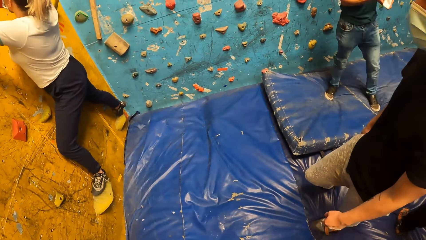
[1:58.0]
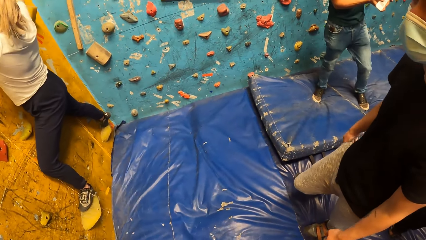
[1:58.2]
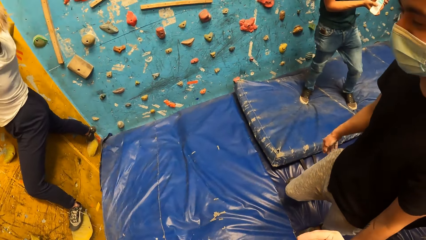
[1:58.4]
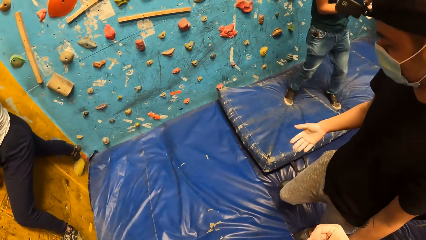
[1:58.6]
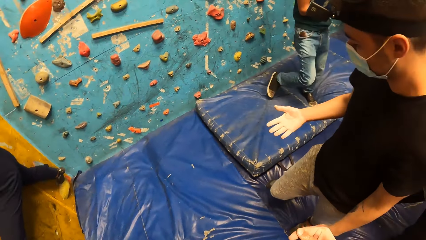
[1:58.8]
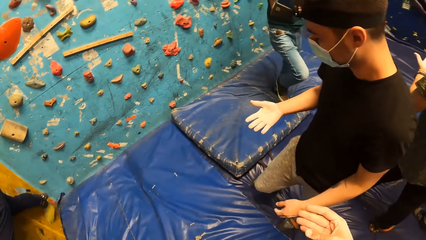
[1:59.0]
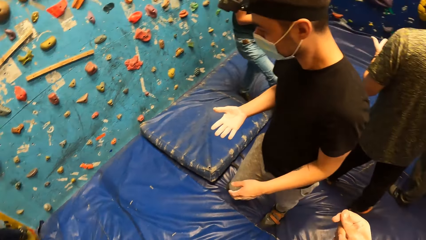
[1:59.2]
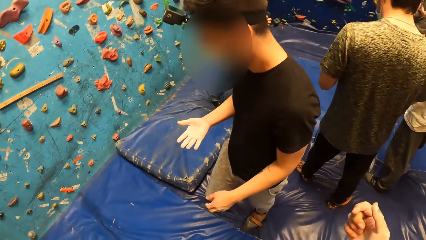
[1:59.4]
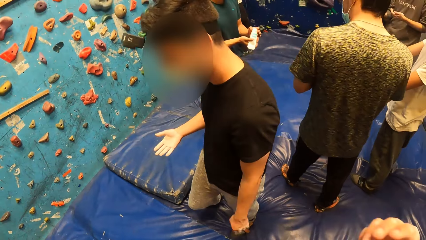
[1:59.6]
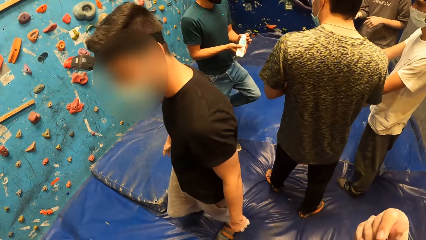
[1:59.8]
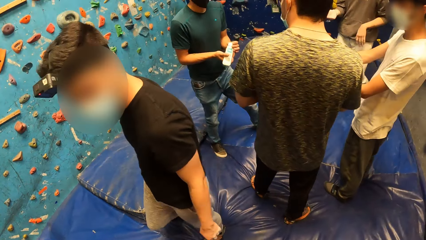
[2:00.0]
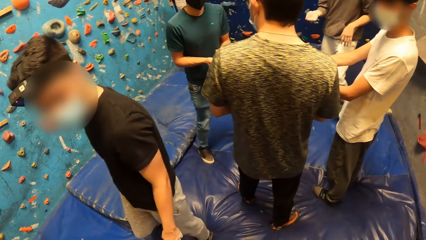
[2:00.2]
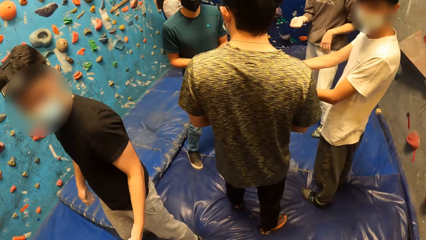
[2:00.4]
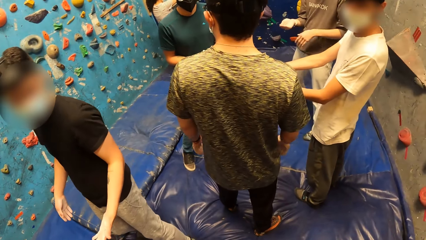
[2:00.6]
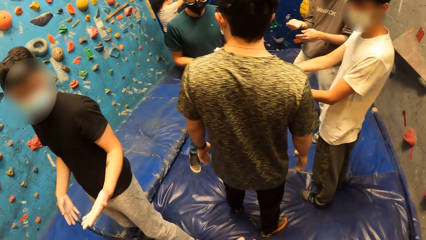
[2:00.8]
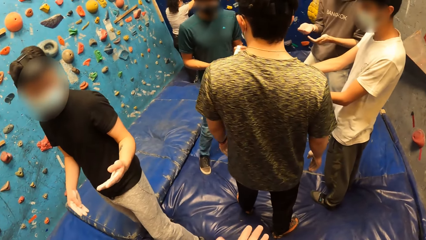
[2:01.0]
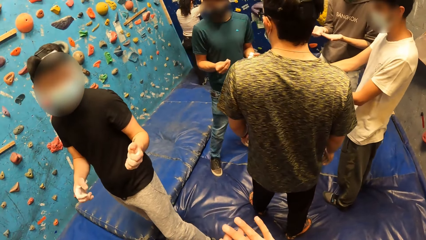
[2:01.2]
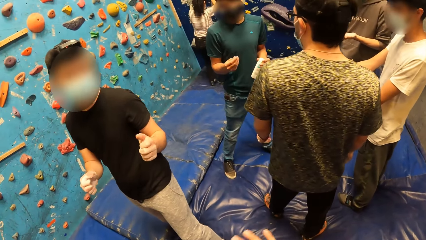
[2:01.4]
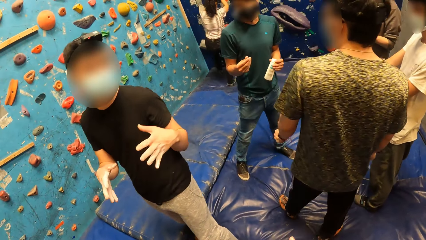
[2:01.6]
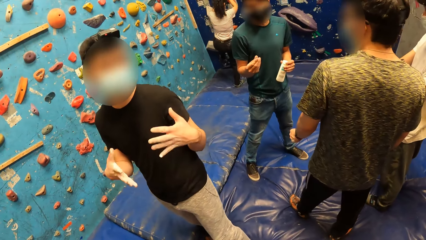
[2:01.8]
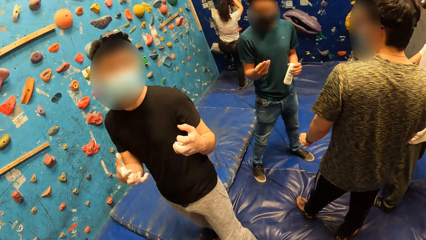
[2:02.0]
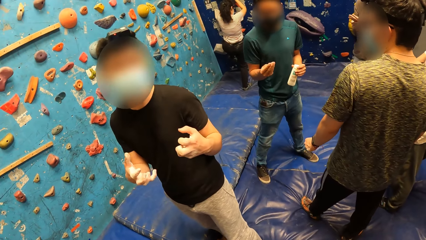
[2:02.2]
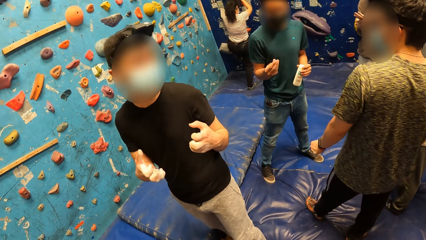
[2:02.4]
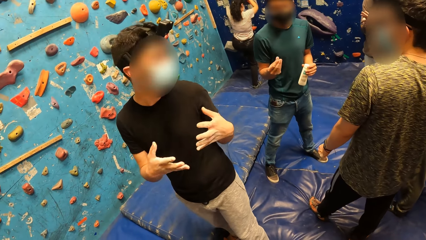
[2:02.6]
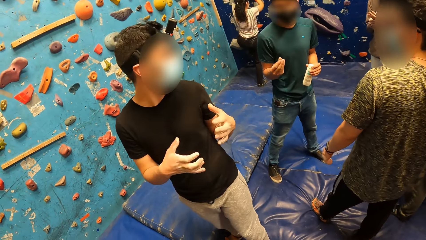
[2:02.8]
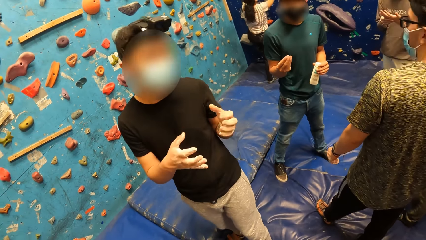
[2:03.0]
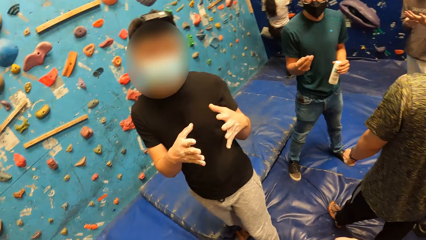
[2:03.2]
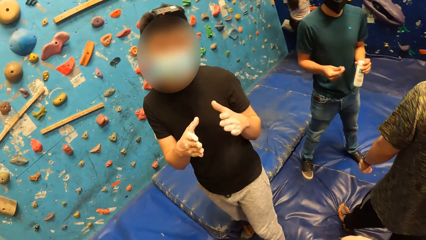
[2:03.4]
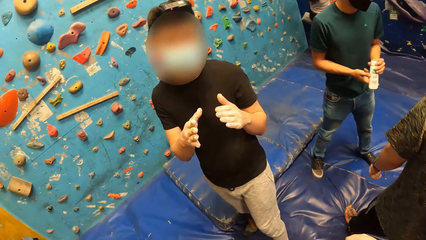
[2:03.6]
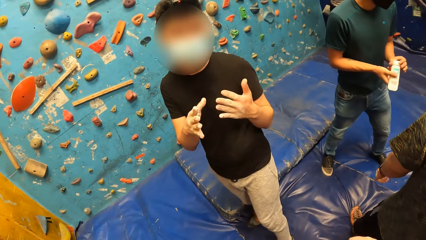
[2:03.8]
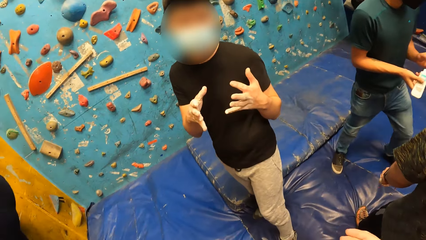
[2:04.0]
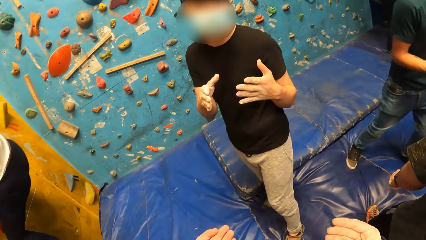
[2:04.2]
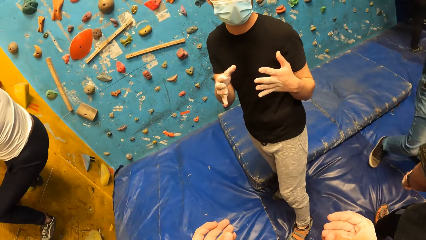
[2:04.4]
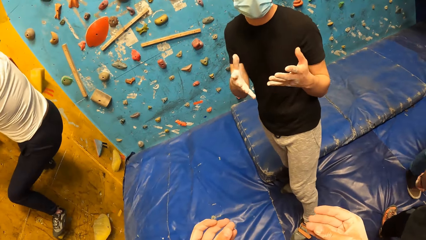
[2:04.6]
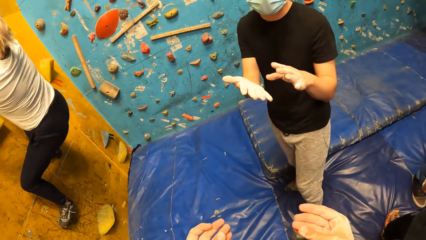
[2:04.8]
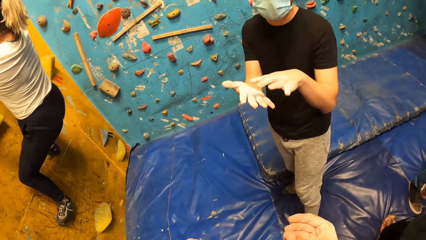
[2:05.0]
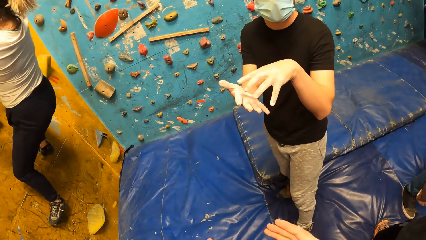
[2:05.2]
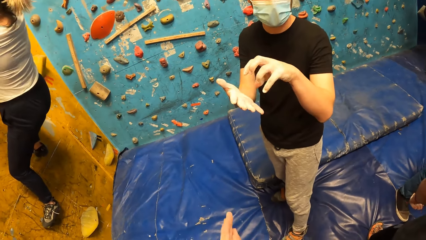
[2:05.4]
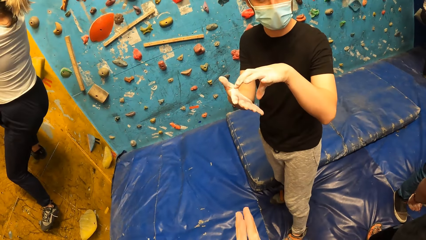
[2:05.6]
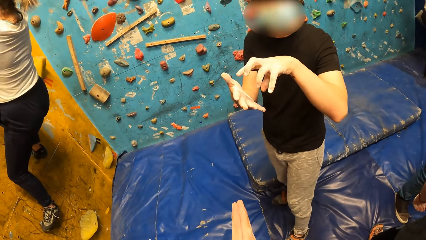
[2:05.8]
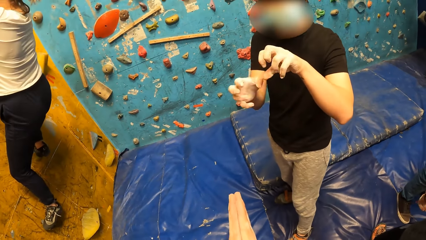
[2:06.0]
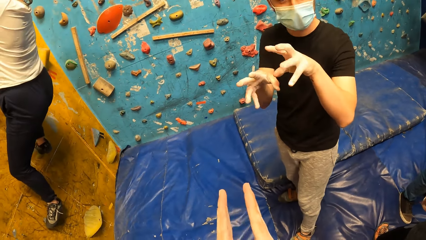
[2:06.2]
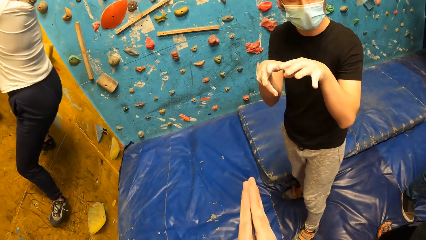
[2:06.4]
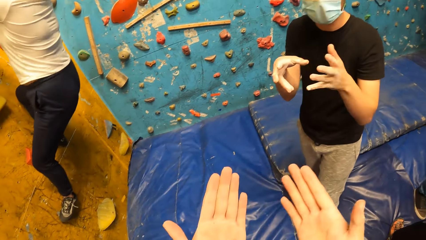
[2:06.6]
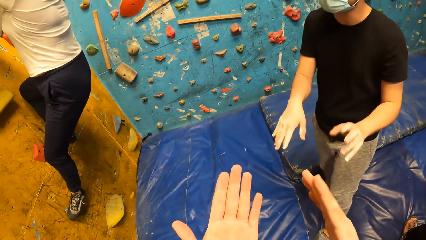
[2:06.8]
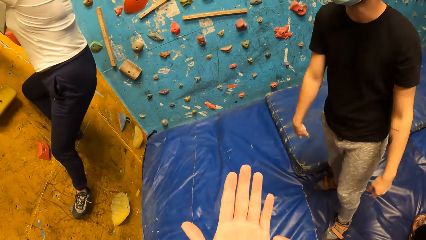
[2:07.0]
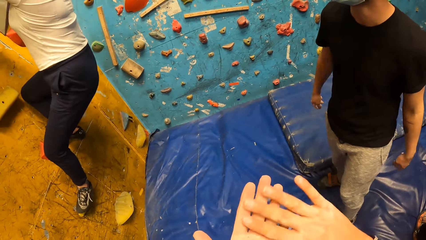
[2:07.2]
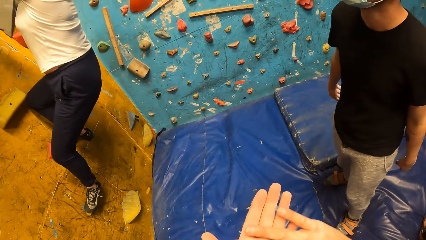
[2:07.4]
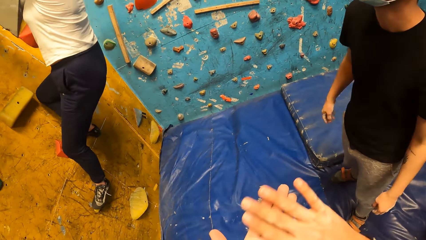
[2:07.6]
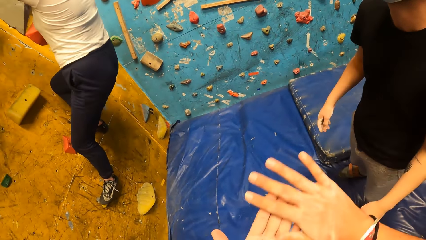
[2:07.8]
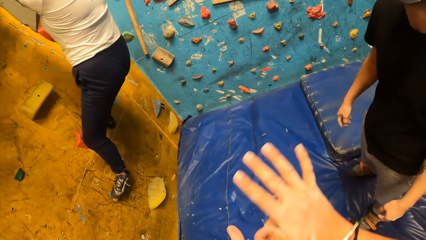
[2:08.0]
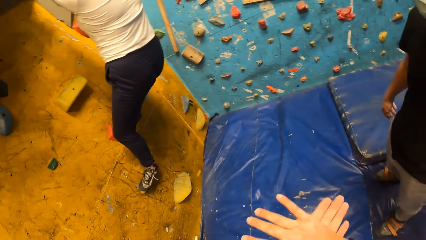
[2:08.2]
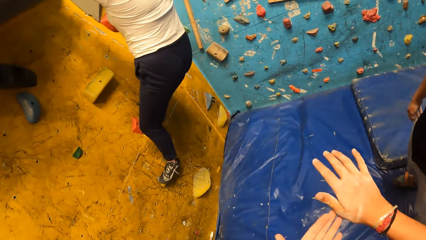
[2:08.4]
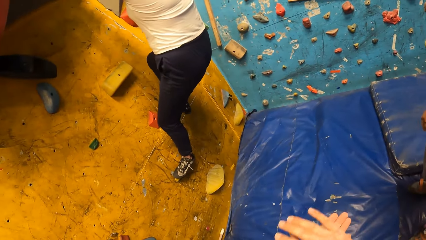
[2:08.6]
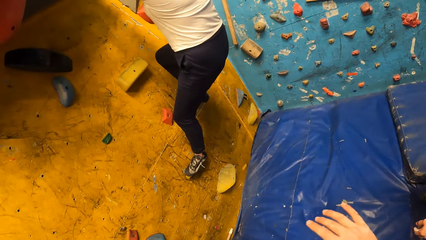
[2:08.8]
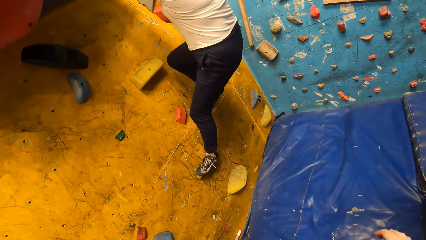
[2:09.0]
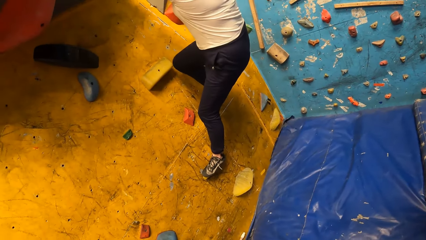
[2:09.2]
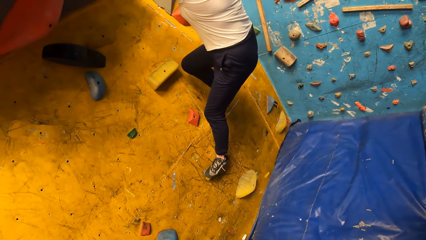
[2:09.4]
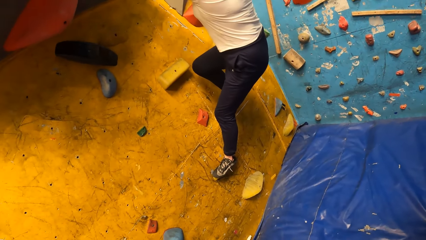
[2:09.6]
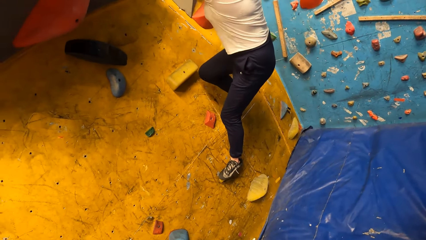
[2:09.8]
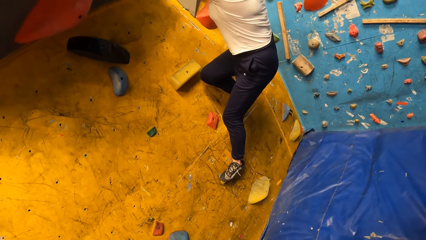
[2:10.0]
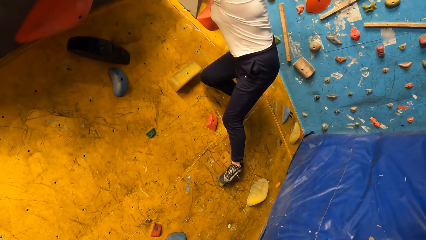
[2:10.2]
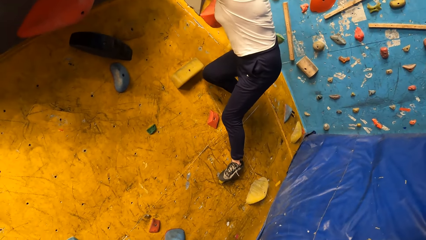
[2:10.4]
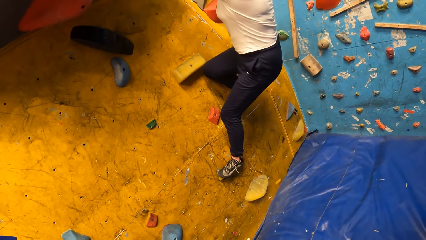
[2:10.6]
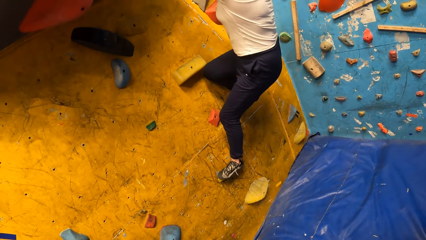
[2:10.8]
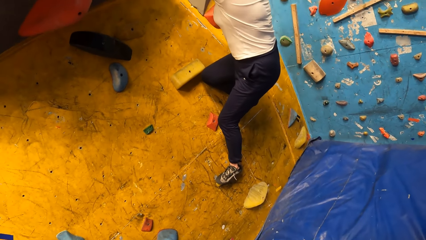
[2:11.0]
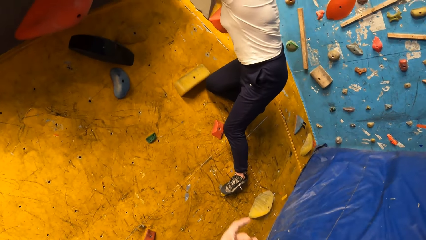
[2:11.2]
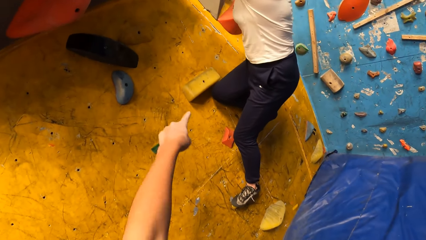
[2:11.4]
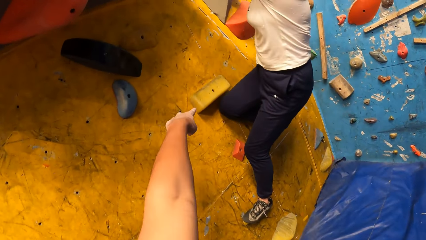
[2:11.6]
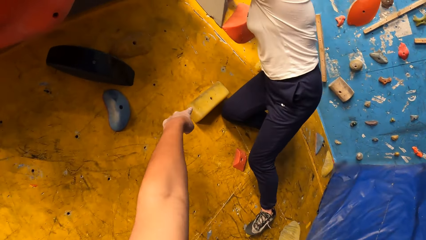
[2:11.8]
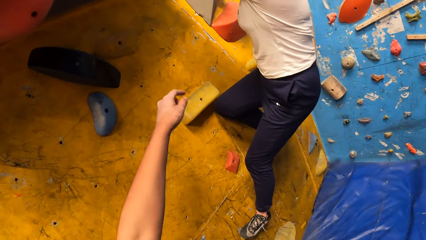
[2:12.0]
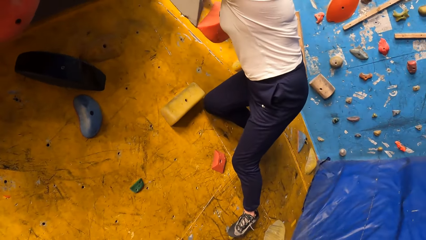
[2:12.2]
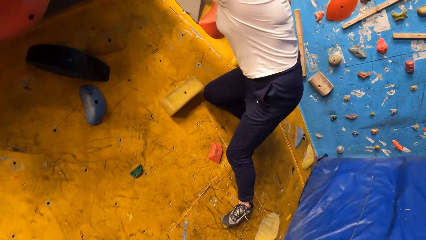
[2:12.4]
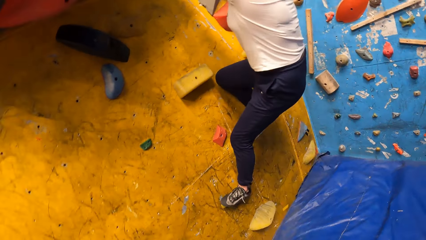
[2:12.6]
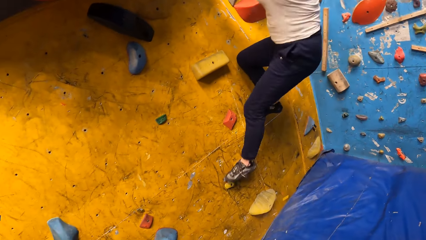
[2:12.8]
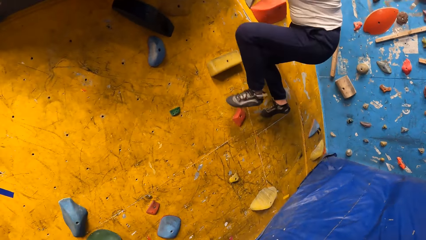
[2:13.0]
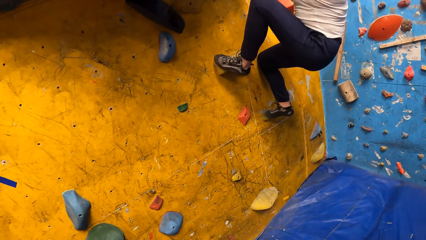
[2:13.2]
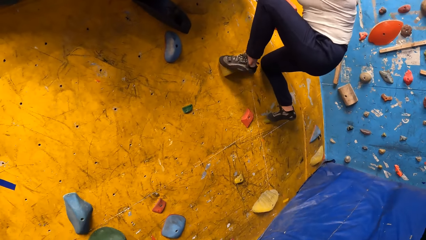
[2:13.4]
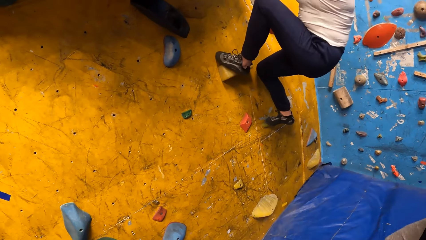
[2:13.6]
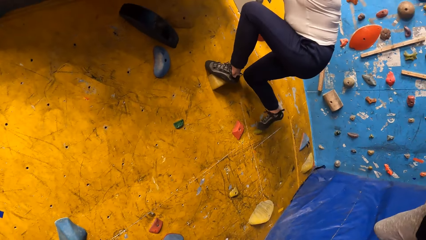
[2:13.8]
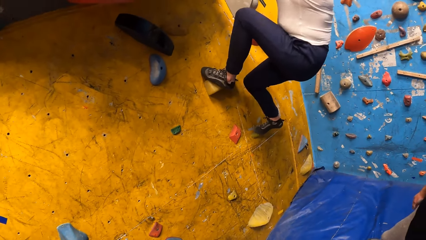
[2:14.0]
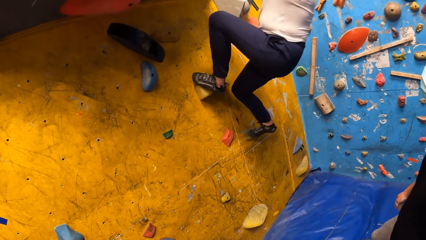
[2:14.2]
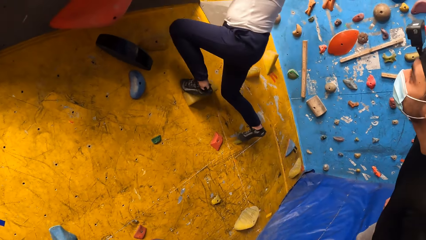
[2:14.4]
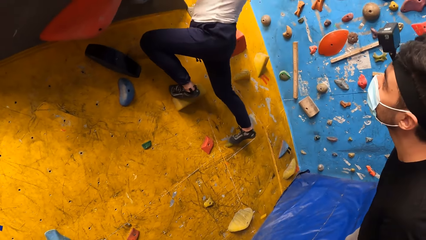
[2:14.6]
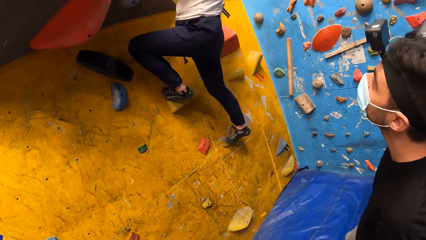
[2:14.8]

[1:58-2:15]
The camera wearer interacts with the man. He looks at the man. The man demonstrates to the camera wearer with his hands. The camera wearer demonstrates with his hands. He looks around. He claps his hands. He dusts his hands. A woman climbs the wall. The camera wearer points at the climbing wall part.
